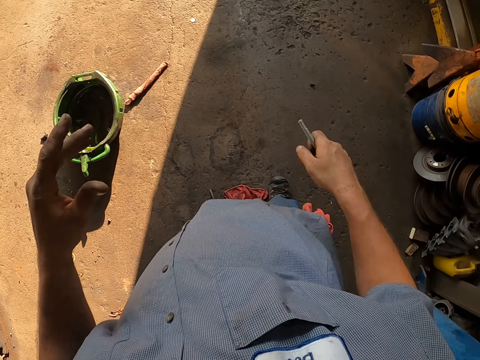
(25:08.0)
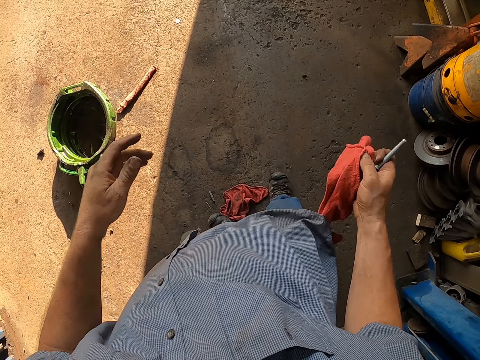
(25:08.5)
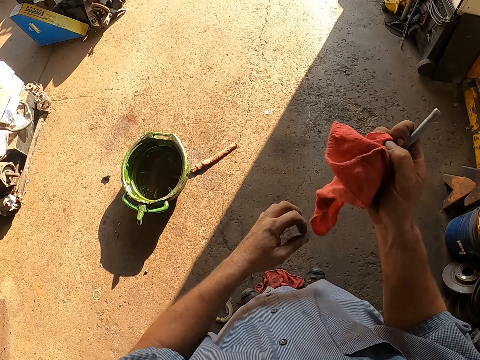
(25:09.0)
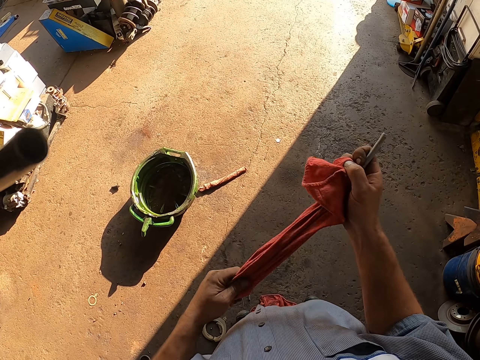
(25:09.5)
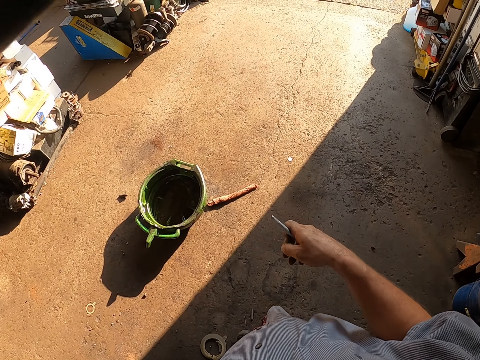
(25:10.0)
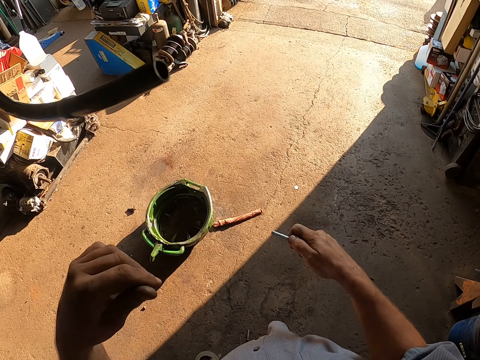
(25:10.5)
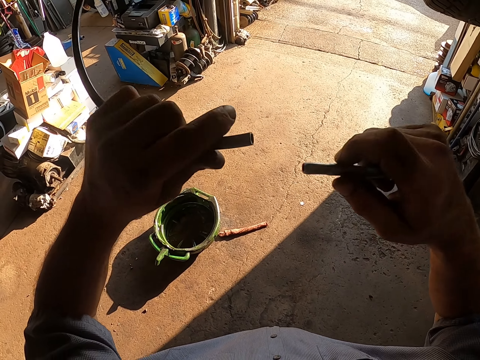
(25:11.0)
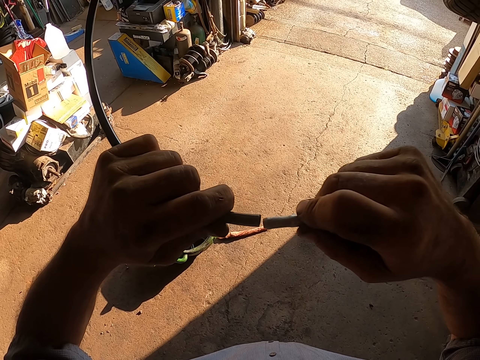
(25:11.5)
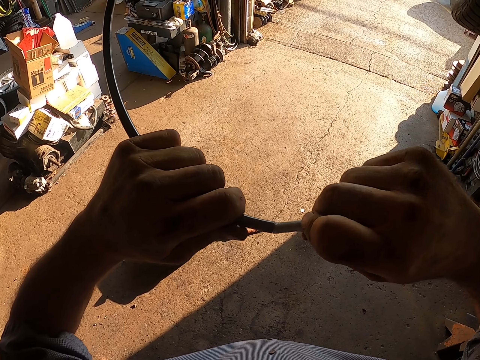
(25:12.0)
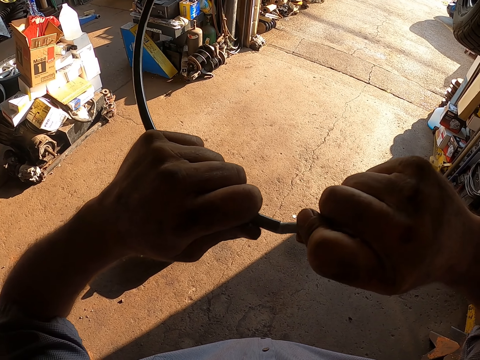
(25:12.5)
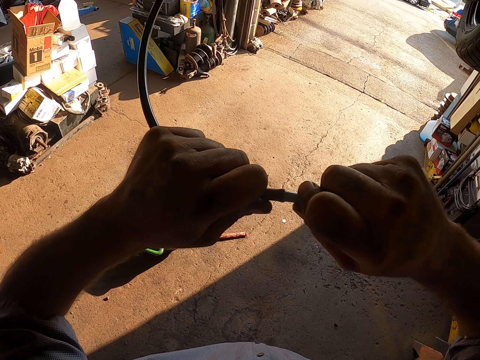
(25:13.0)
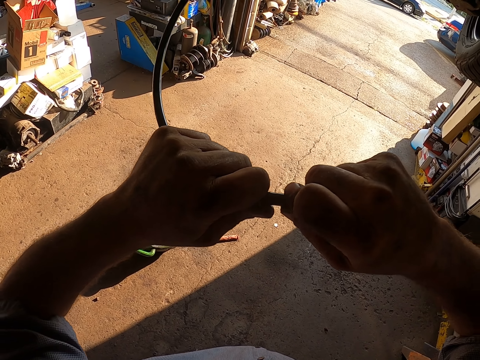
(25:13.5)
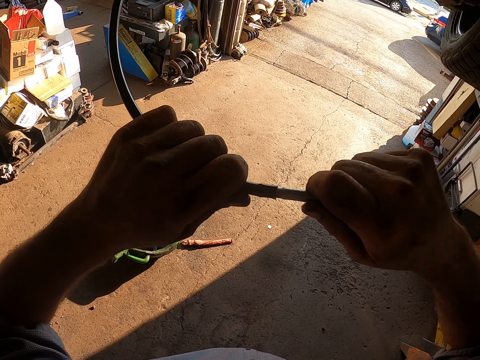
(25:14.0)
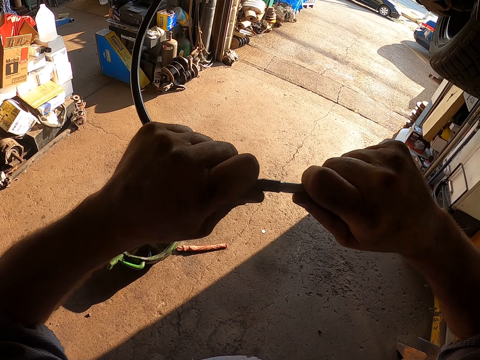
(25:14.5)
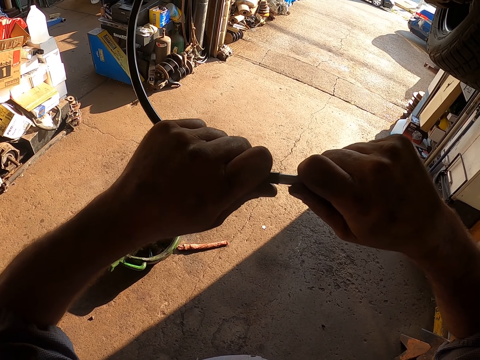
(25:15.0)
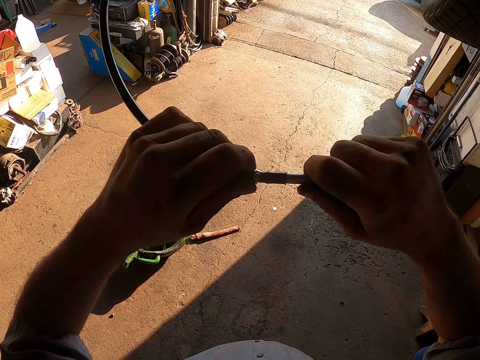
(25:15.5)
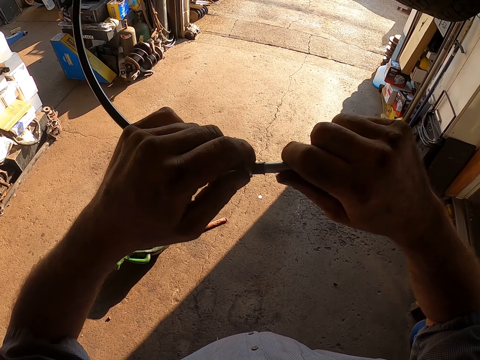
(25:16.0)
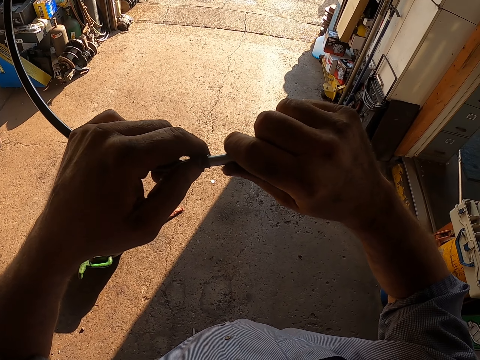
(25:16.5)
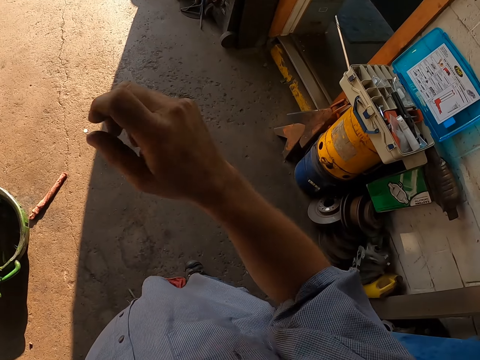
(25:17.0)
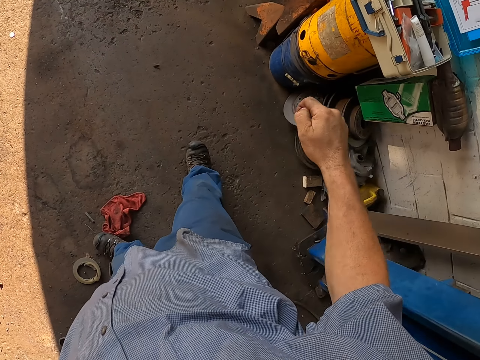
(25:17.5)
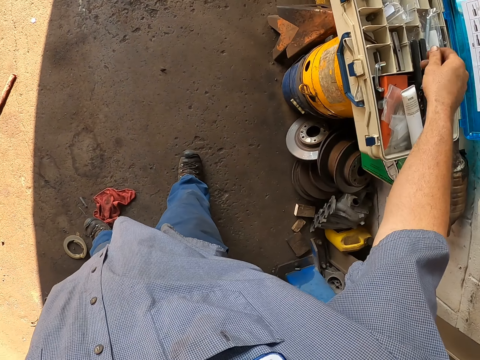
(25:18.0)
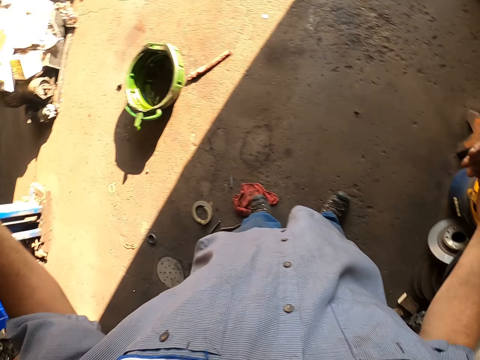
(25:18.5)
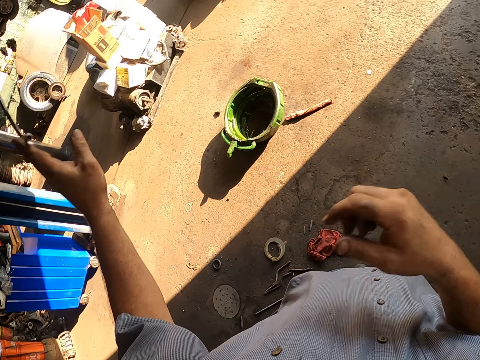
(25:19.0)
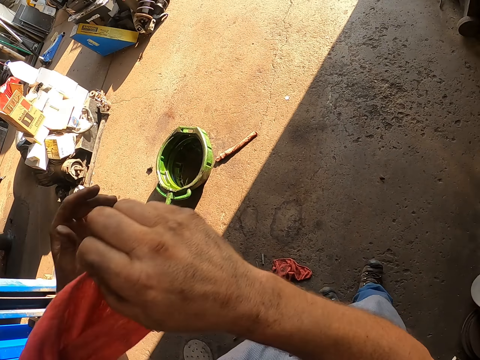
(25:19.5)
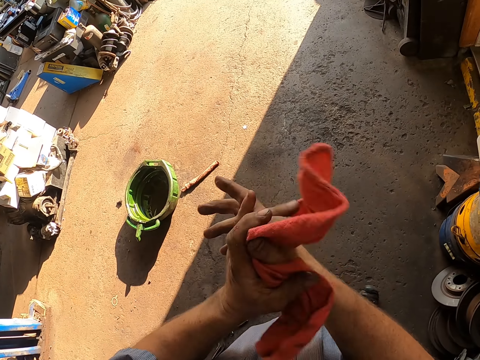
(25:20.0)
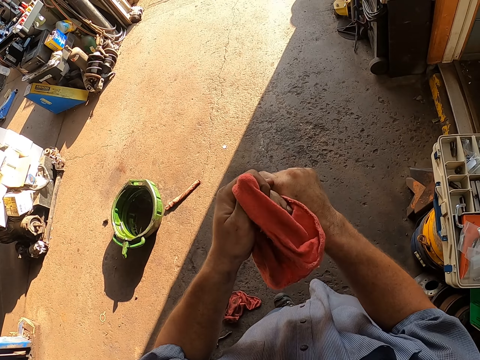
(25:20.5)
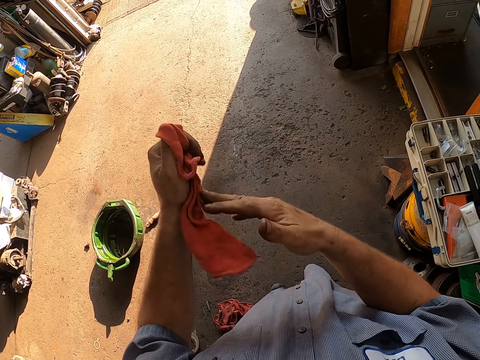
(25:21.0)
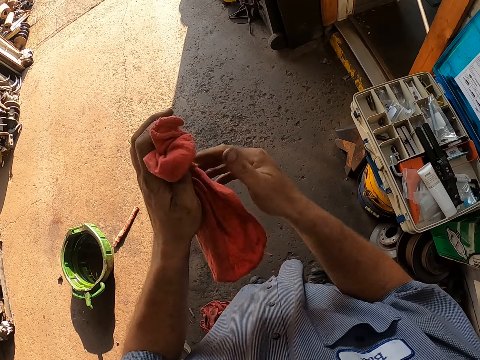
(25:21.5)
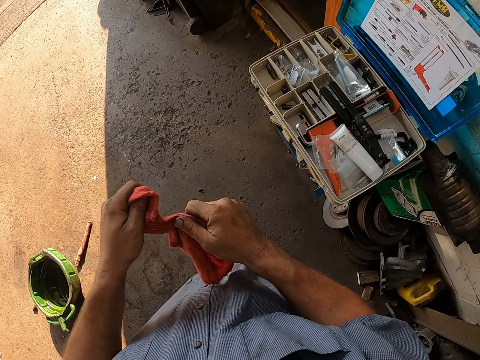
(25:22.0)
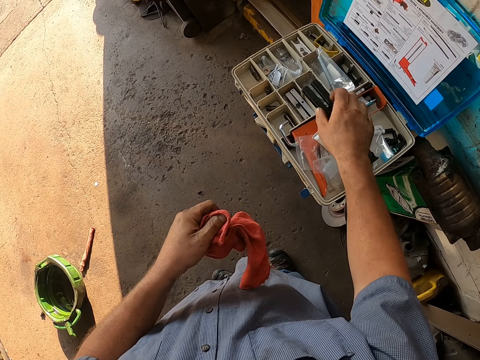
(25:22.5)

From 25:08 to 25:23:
The camera wearer moves the hands apart. They pull a piece of cloth out of the pocket. They rub the hand on the cloth. They throw the piece of cloth away. They hold the cable. They insert something on the cable. They insert the screw in the pipe. They move the hand away from something. They drop the cable. They pick up a cloth. They hold the cloth with the other hand. They wipe the other hand.

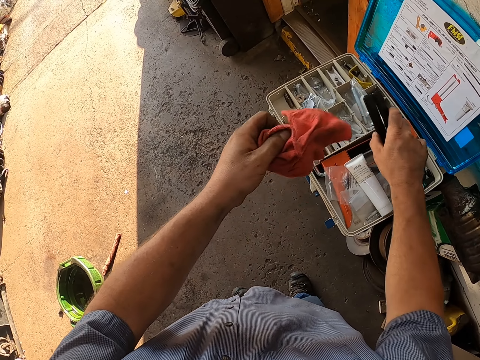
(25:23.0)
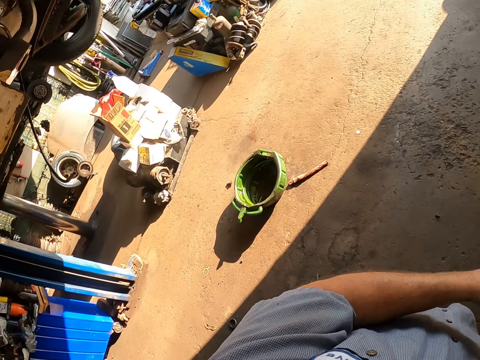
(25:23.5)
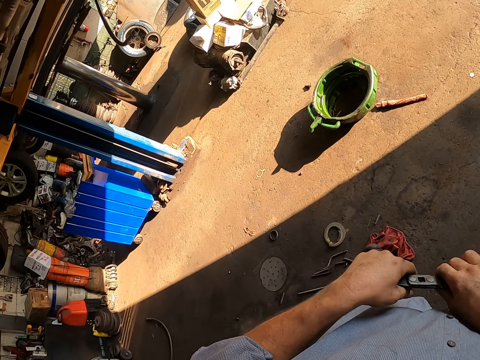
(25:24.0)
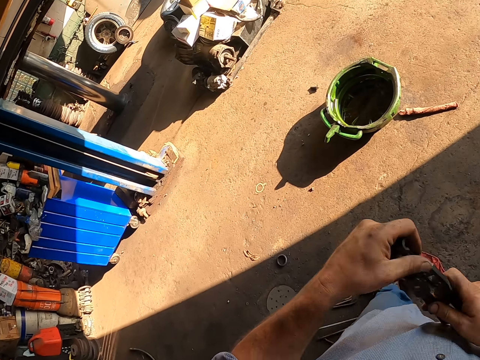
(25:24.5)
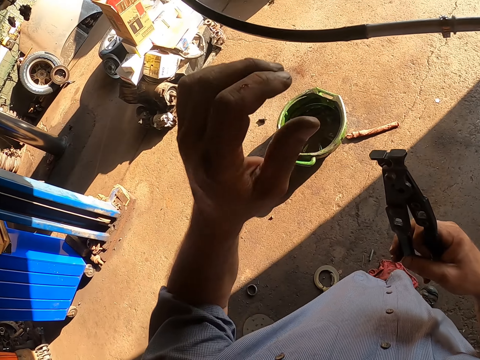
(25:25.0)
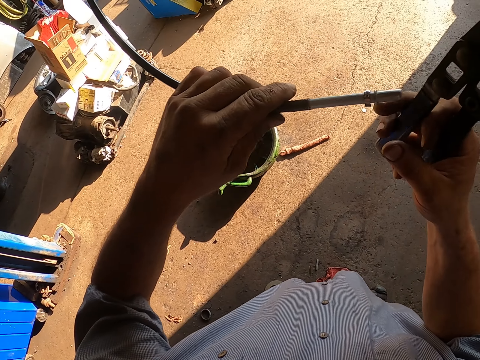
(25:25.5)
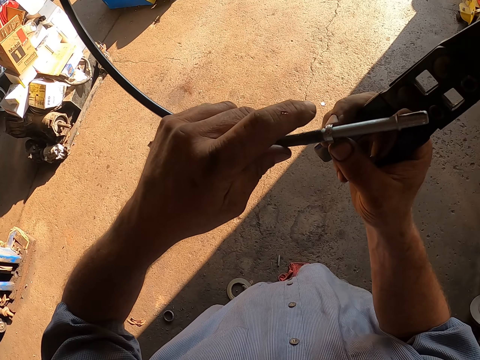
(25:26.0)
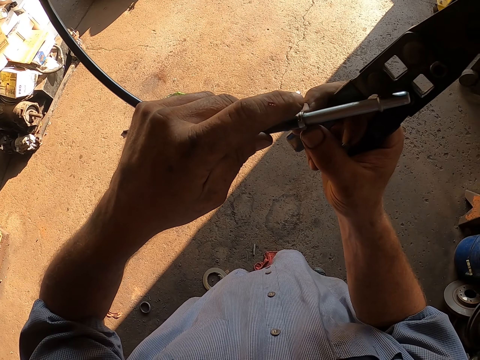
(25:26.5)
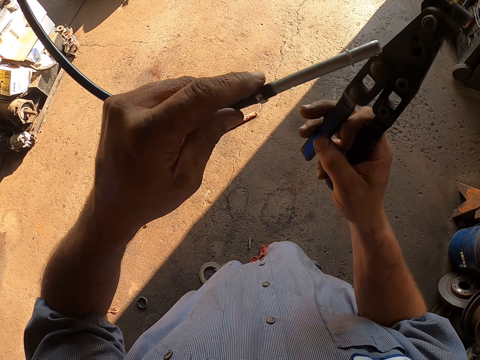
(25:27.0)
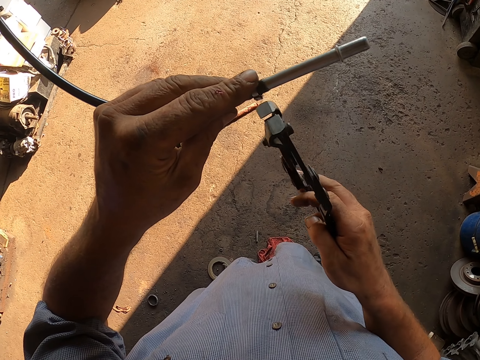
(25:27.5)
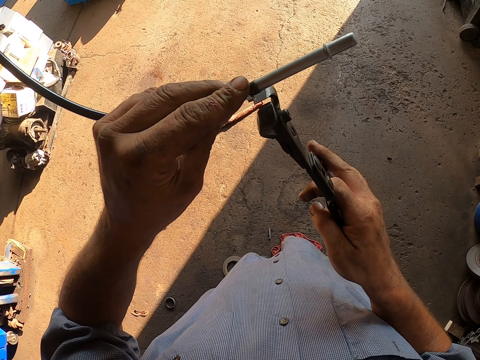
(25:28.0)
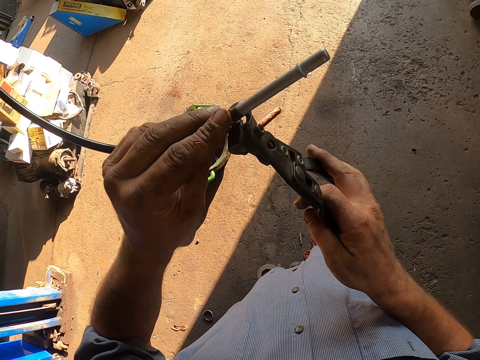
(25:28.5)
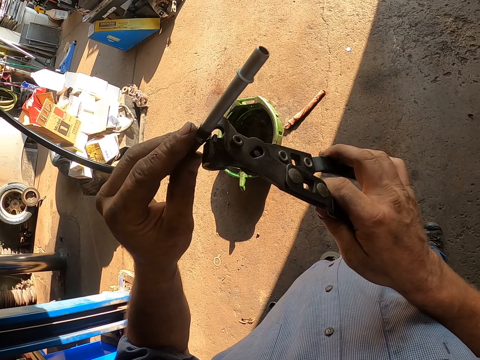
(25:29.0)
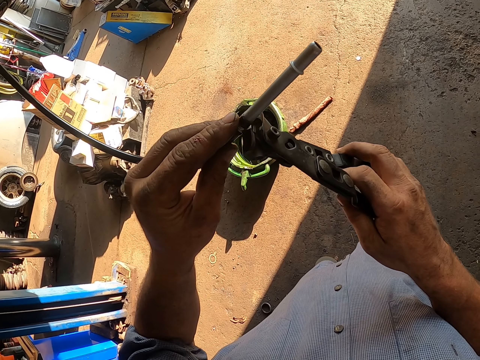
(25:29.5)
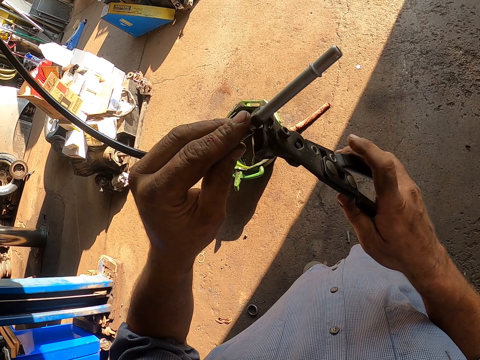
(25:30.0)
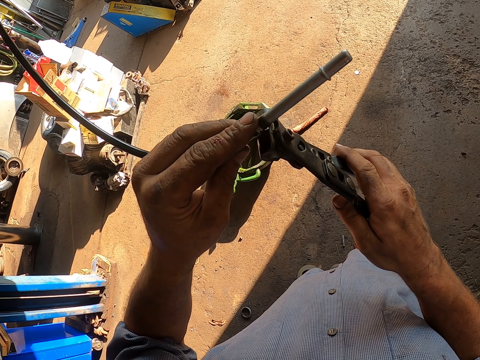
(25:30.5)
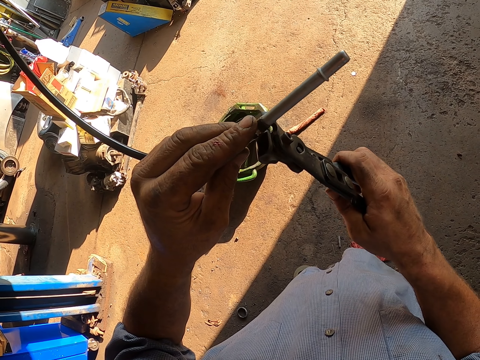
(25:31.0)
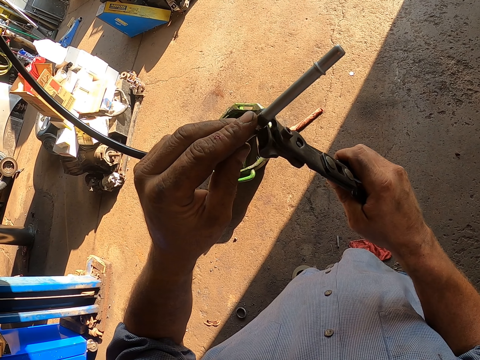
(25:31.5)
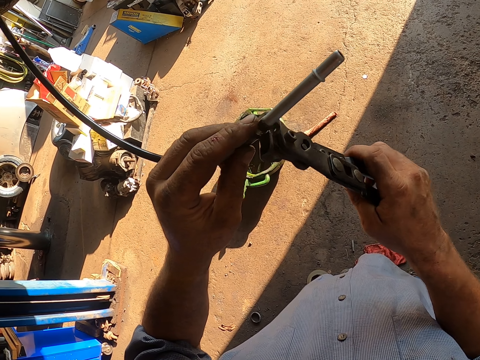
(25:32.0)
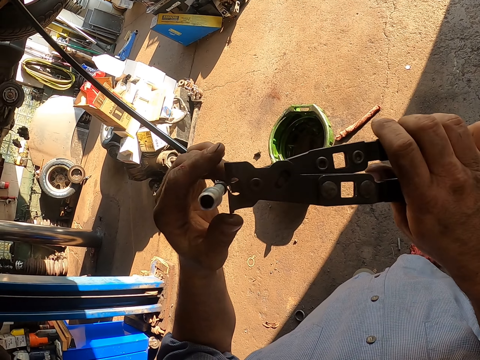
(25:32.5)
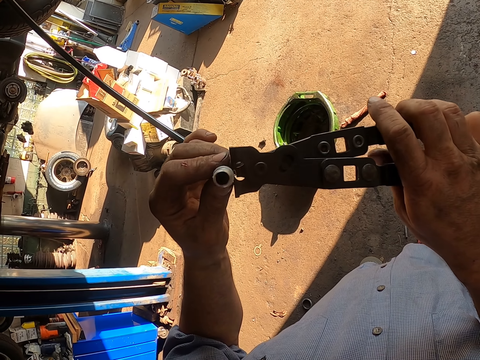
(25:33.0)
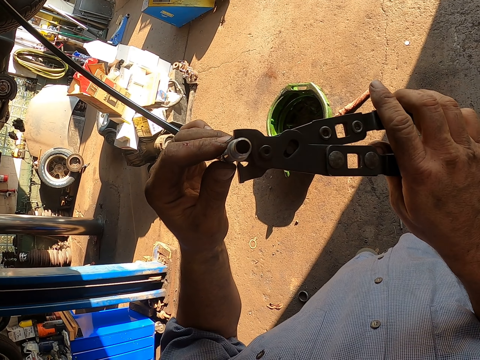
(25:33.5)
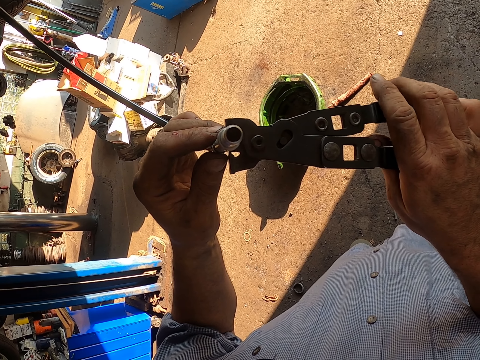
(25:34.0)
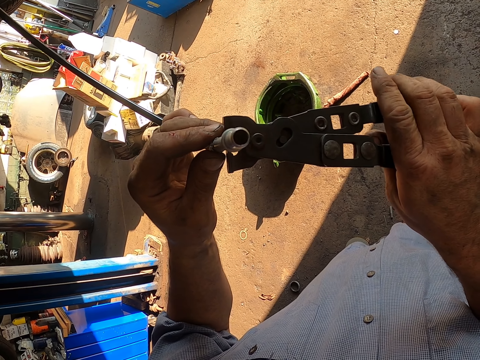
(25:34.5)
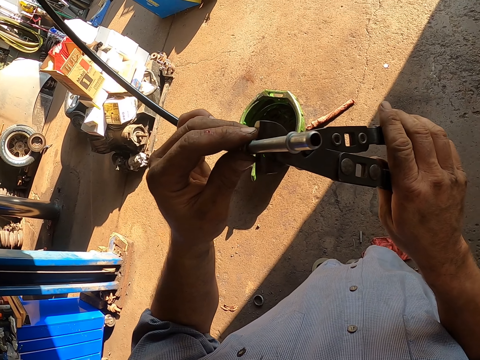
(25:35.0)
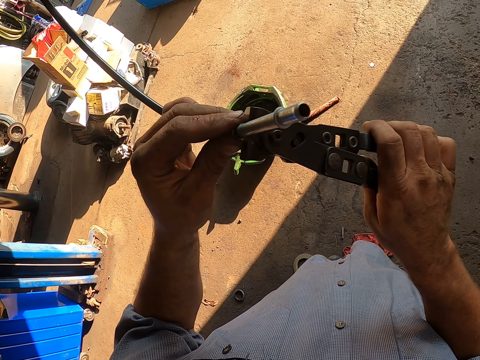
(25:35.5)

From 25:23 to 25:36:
The camera wearer picks up the pliers. They place a piece of cloth on the tool box. They hold the pliers with the other hand. They hold the cable. They move the nut. They tighten the nut.
